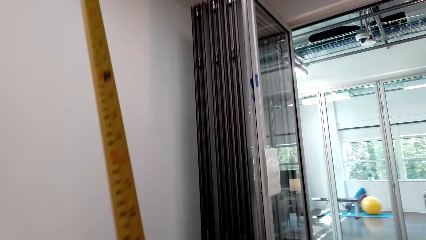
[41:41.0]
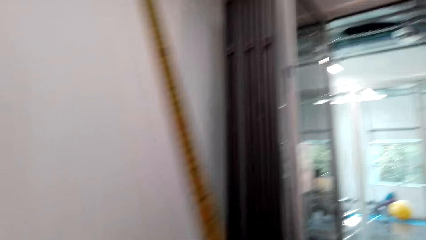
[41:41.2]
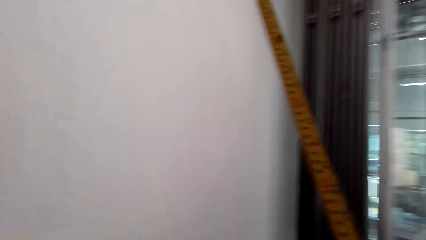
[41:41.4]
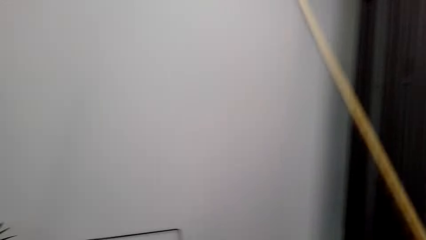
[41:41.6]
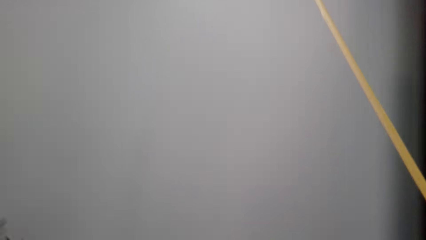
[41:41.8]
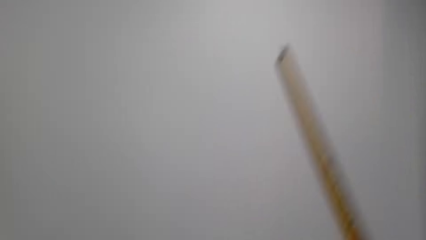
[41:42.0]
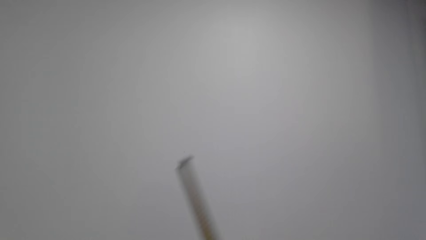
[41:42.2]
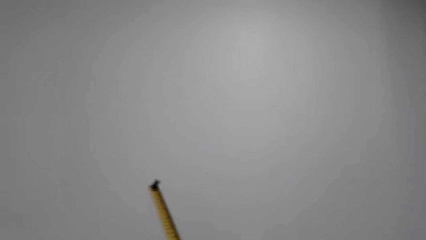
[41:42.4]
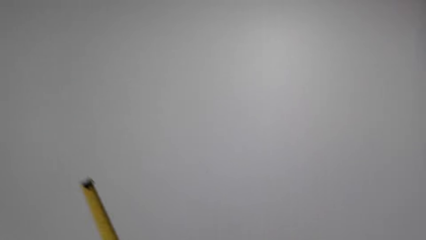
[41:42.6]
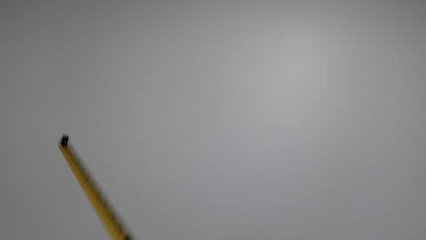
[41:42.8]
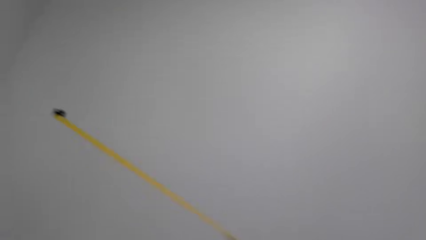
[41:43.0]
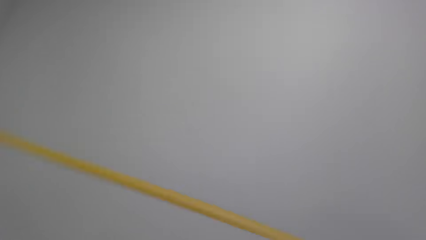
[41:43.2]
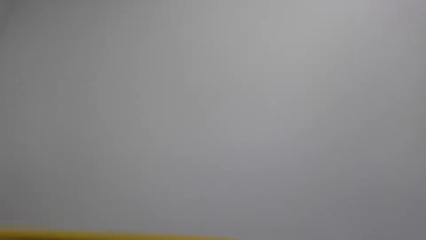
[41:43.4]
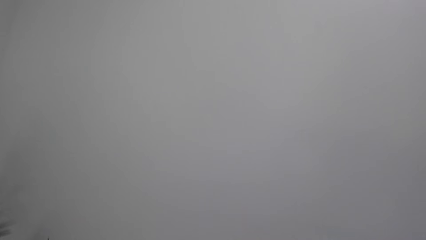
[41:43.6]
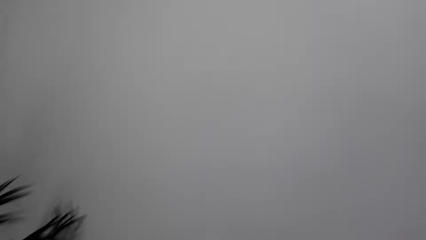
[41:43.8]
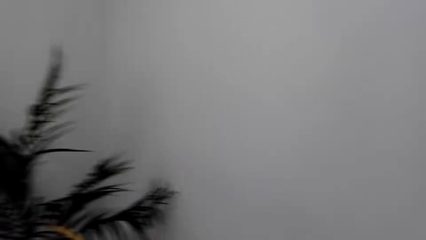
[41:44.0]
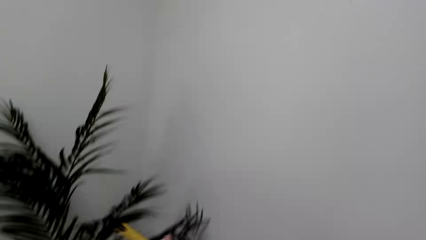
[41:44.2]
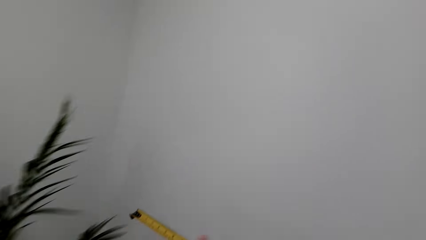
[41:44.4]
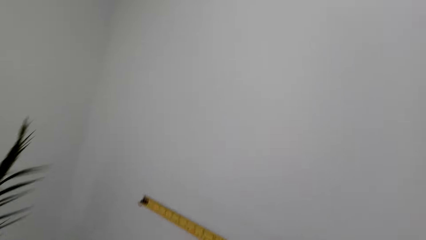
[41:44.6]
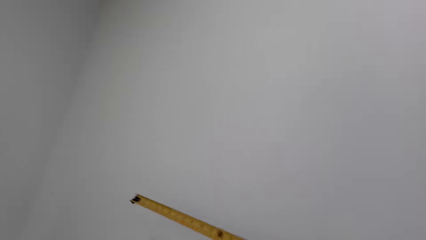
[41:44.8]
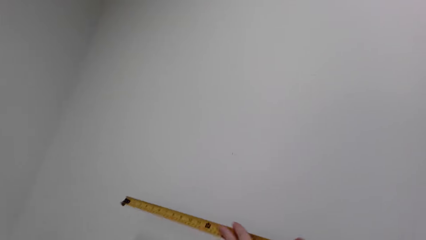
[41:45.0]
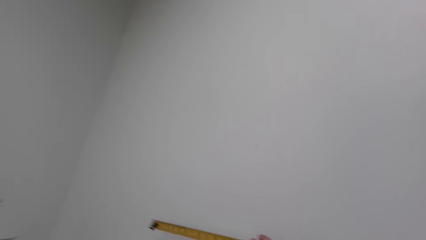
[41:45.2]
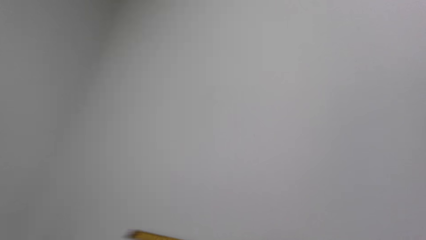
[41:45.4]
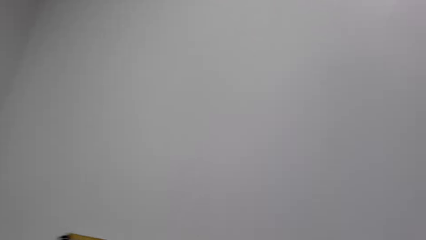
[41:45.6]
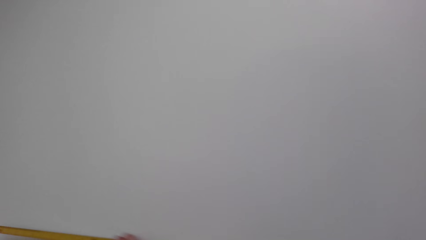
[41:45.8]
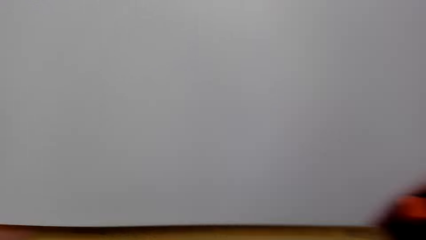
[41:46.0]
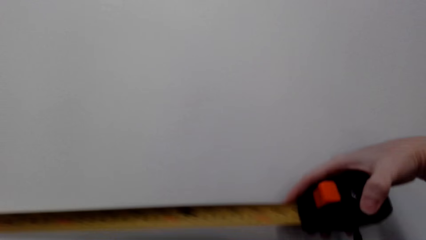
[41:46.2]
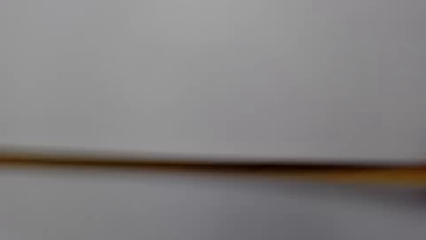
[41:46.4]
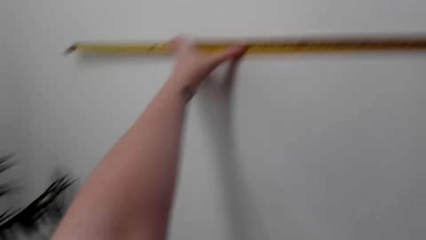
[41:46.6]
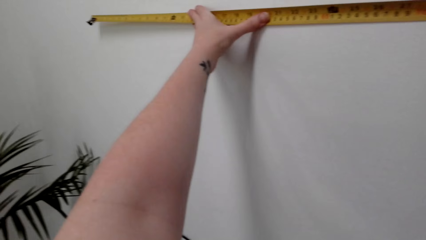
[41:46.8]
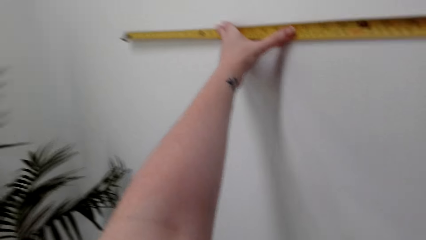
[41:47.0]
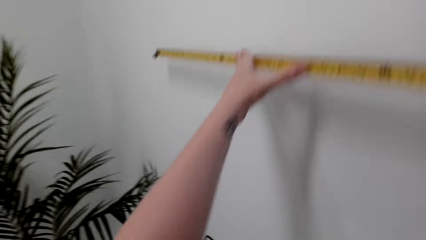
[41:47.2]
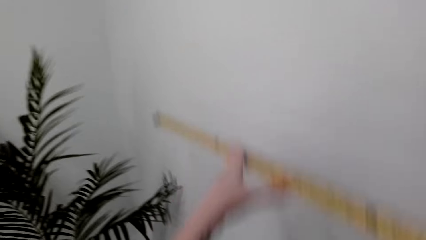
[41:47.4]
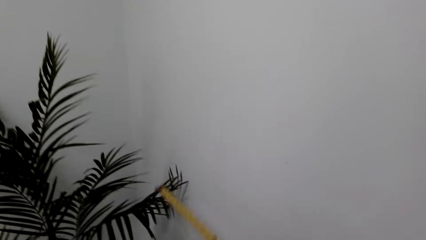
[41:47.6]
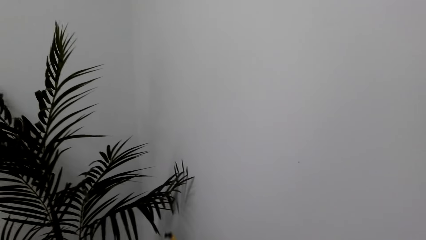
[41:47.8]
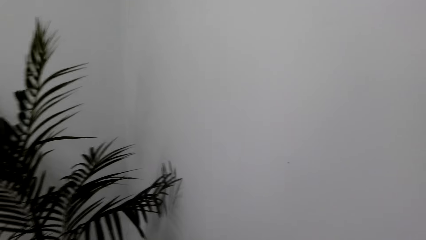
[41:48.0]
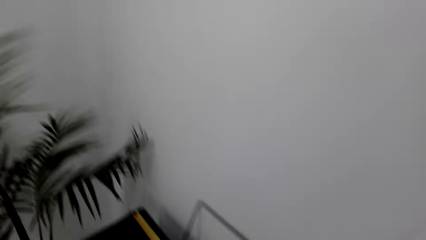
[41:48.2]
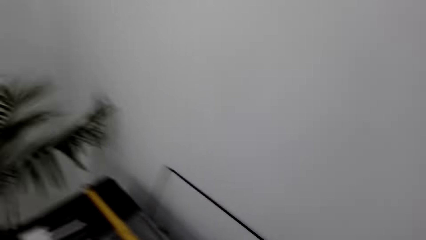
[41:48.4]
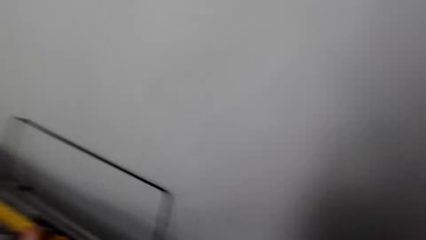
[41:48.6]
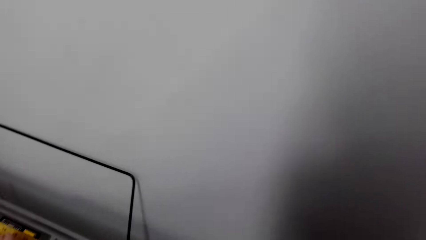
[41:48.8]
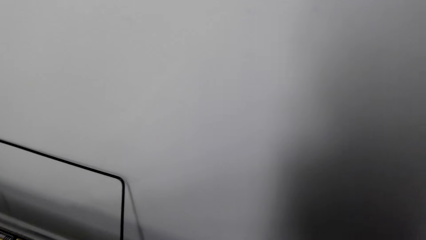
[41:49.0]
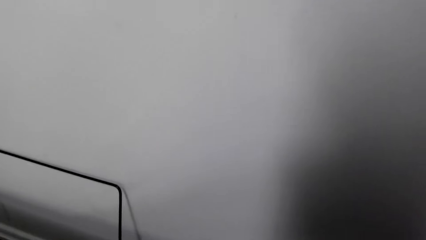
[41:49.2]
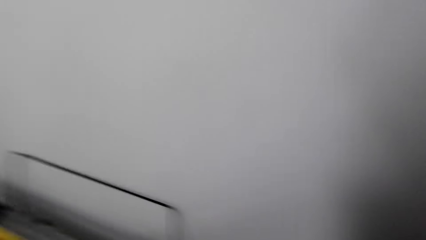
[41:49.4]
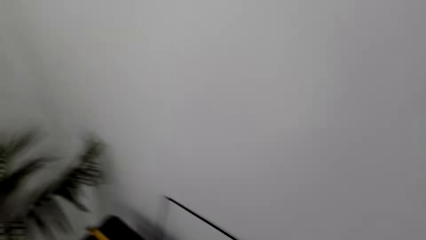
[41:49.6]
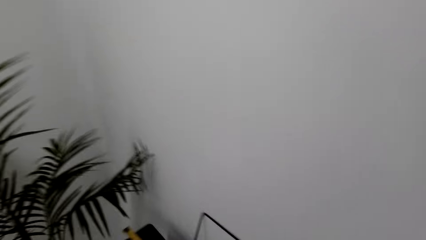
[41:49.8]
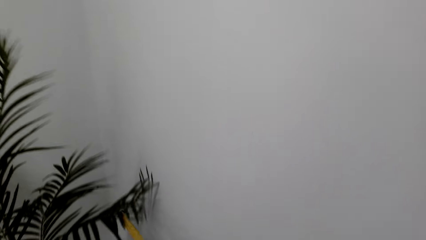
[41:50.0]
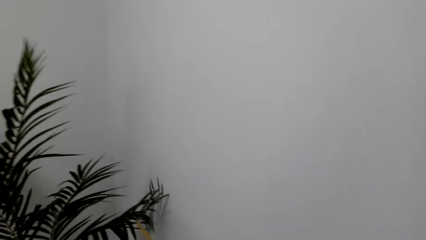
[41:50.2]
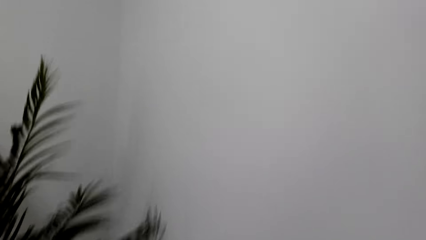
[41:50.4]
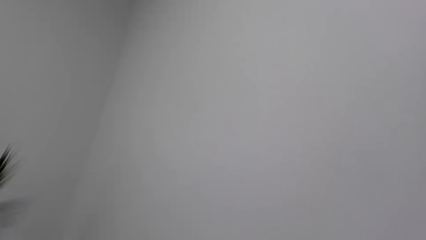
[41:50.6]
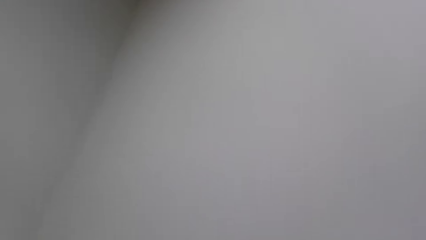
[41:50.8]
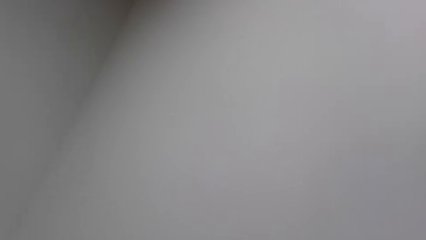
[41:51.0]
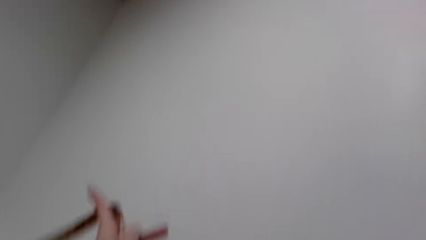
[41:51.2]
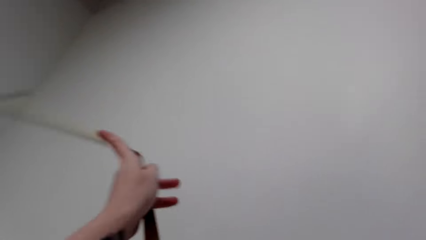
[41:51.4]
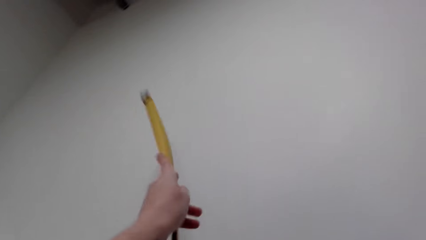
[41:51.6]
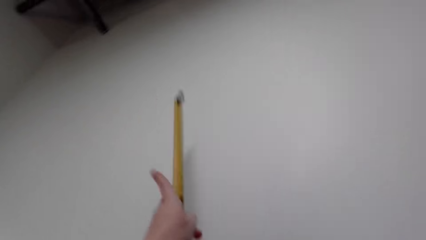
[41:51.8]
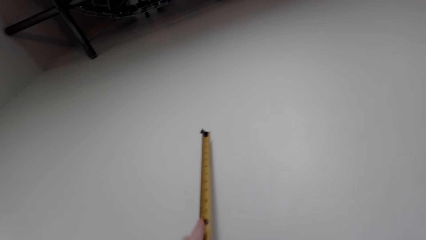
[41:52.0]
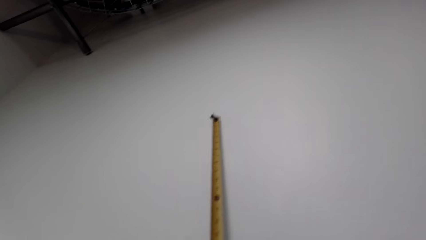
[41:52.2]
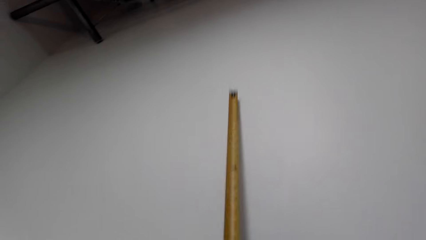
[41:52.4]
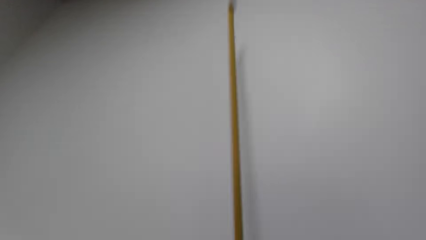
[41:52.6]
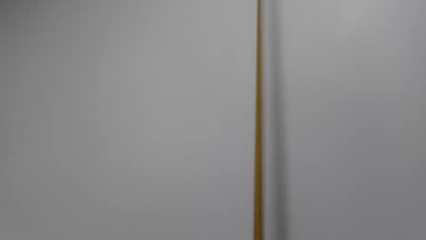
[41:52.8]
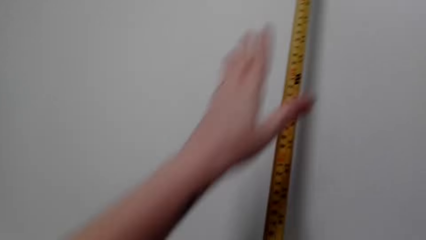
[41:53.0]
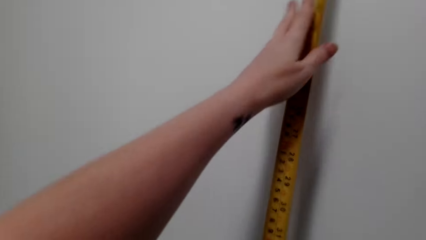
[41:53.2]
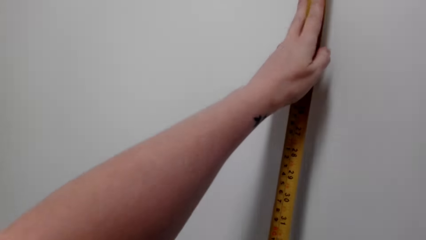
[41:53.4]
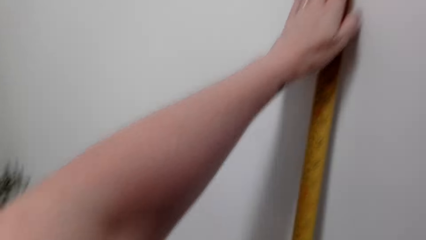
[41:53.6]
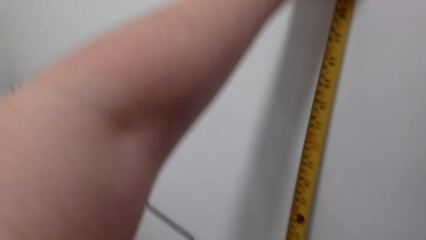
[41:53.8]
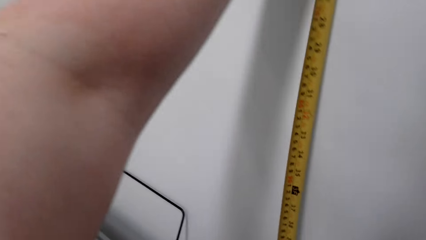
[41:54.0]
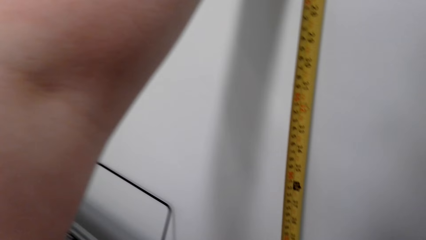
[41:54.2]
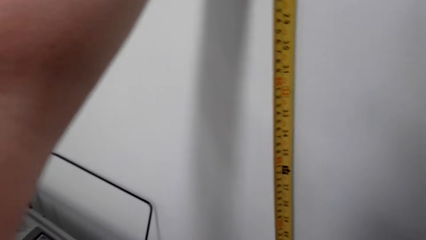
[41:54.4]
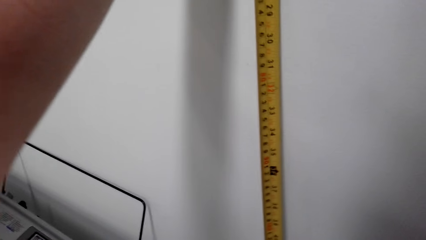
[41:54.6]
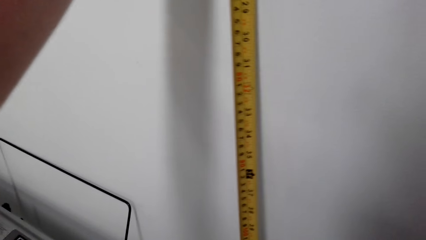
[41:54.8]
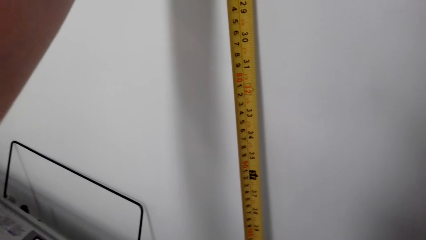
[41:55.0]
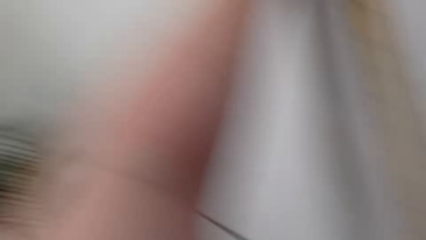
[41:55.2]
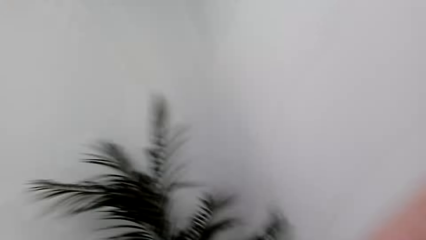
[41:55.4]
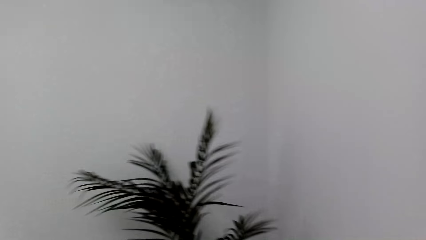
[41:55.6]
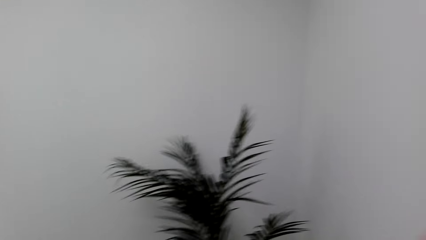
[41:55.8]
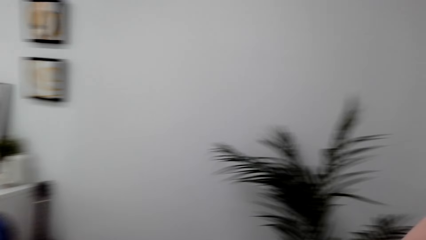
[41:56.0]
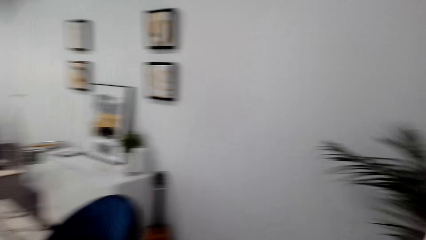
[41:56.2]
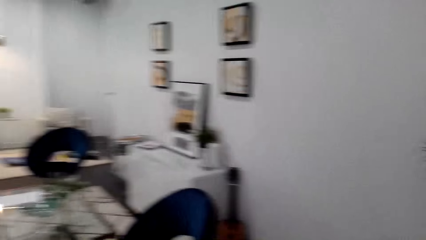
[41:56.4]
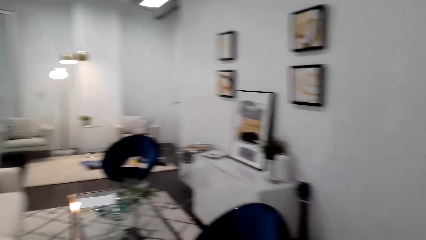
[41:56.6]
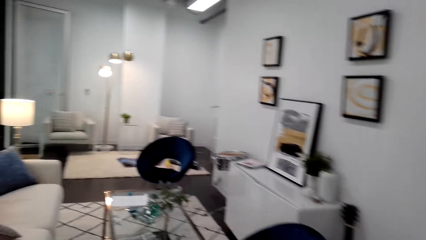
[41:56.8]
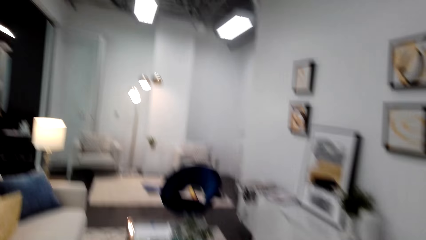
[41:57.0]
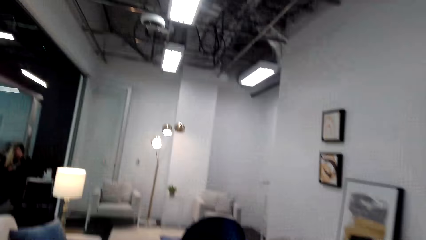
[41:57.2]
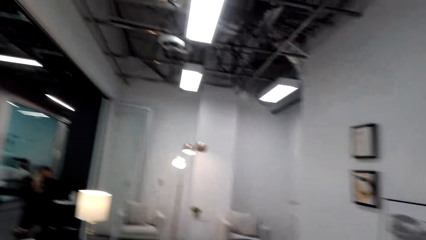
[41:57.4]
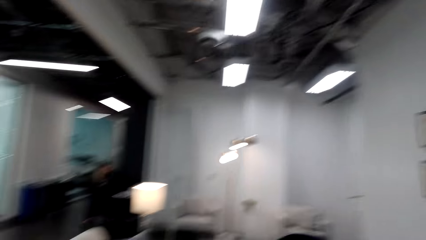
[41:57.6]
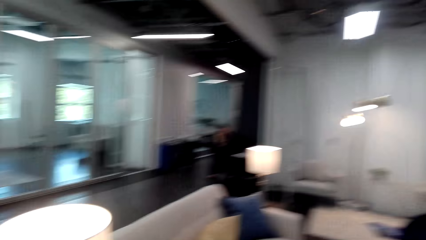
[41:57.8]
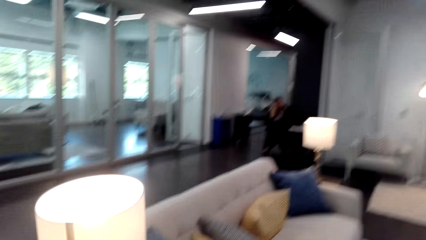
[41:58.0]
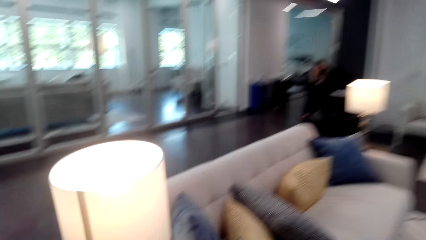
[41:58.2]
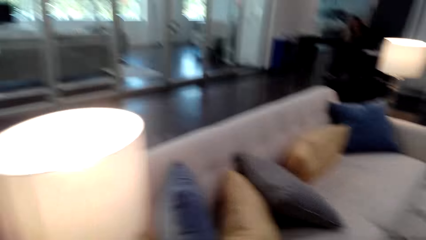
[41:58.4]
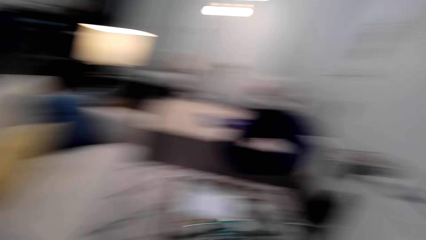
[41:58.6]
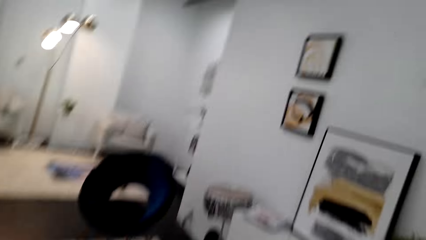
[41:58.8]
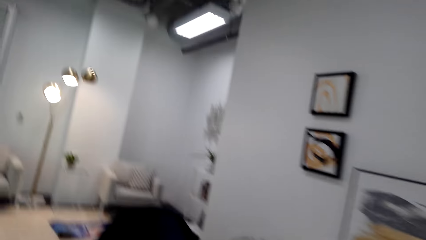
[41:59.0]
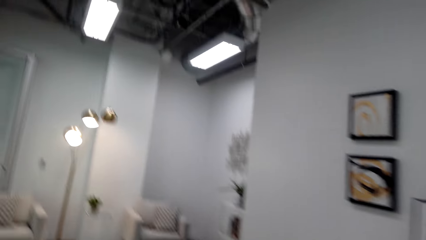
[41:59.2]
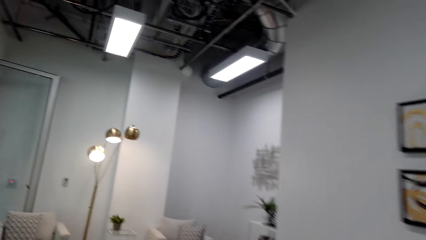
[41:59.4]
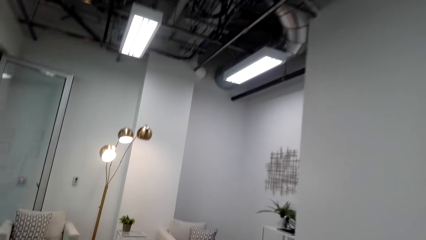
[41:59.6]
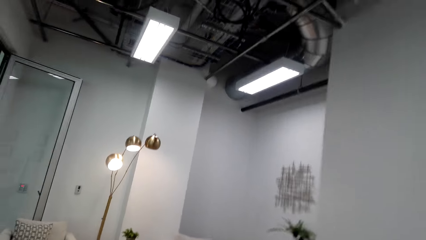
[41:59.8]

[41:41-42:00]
The camera wearer measures the wall with the tape measure. They move around the room.
